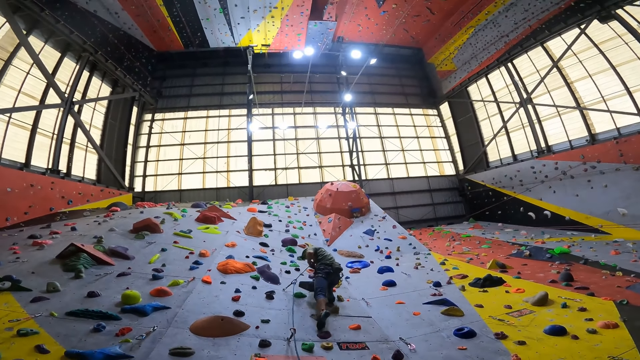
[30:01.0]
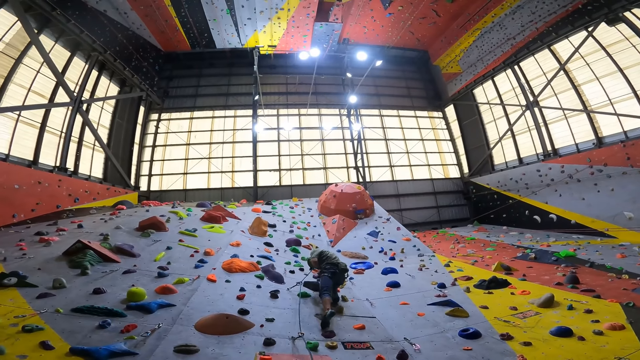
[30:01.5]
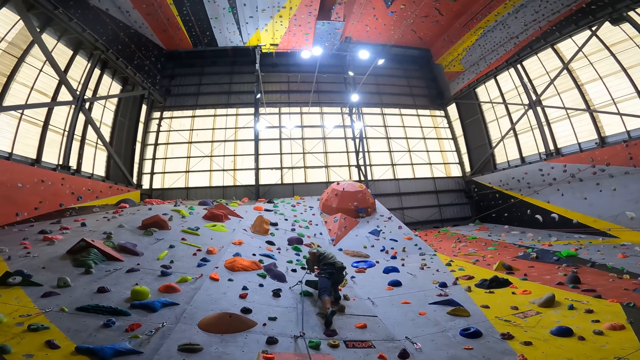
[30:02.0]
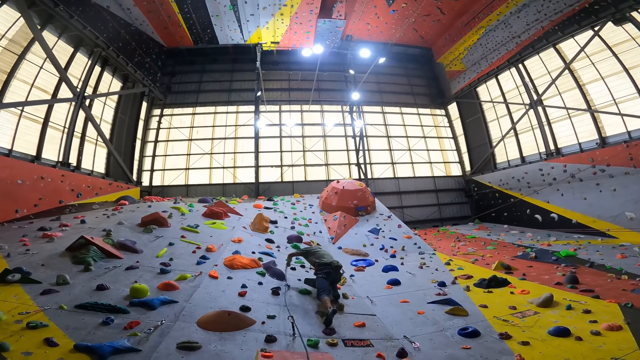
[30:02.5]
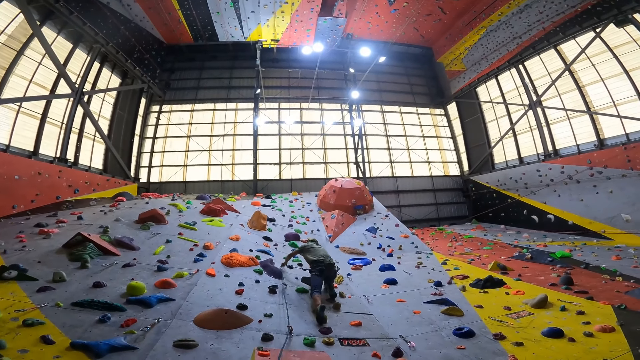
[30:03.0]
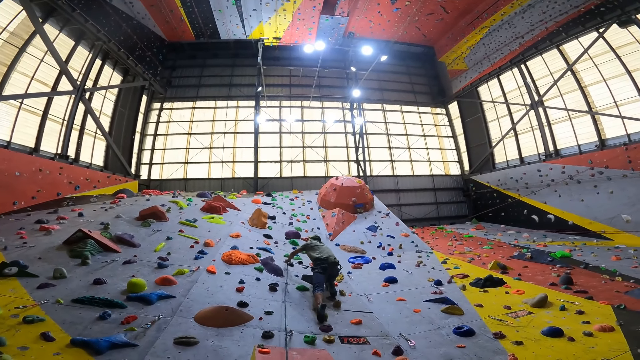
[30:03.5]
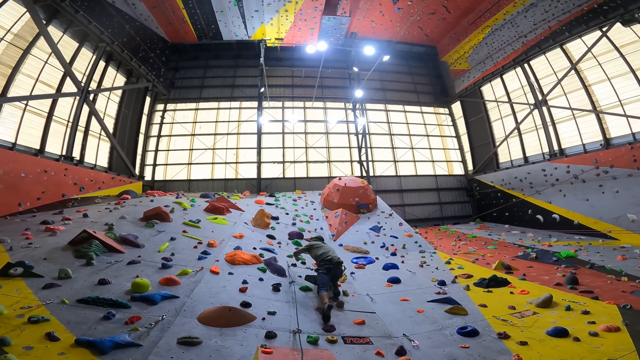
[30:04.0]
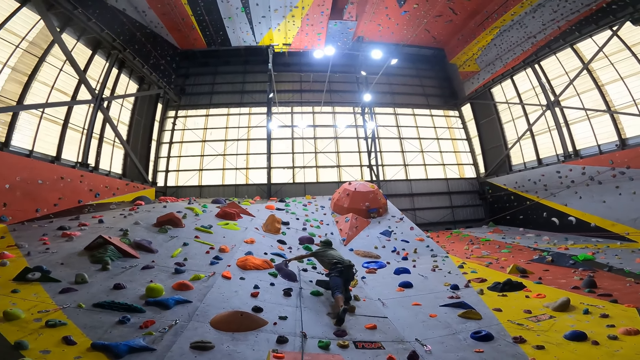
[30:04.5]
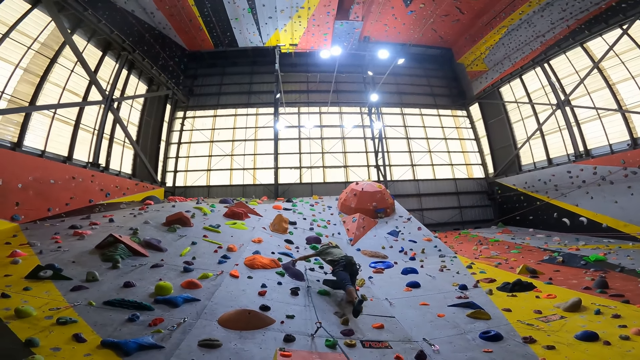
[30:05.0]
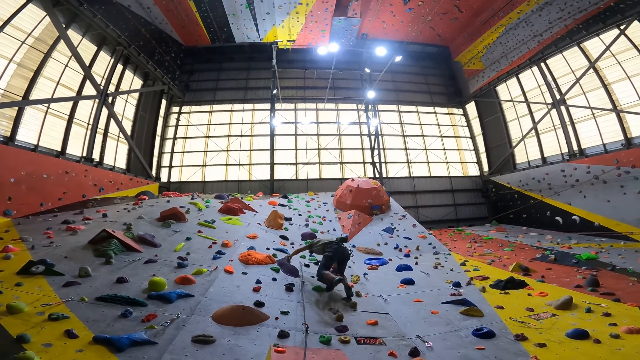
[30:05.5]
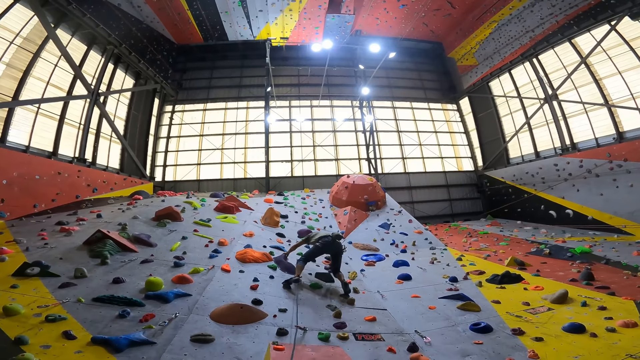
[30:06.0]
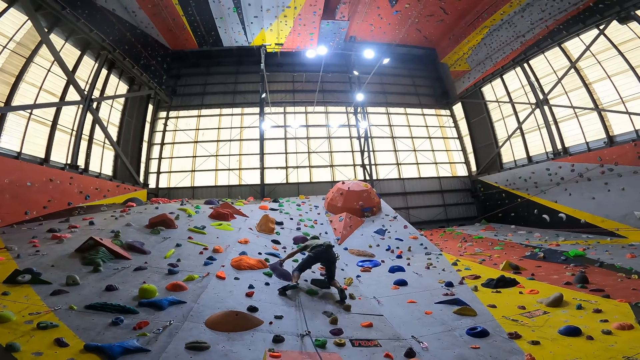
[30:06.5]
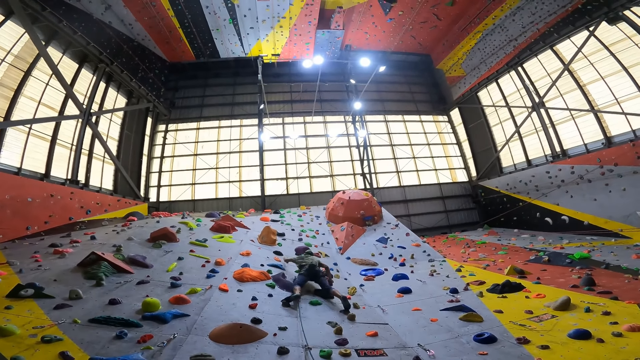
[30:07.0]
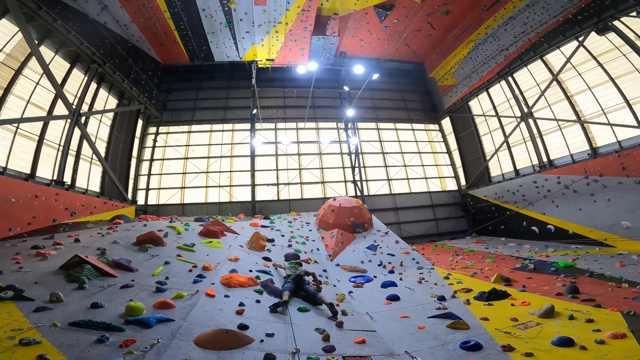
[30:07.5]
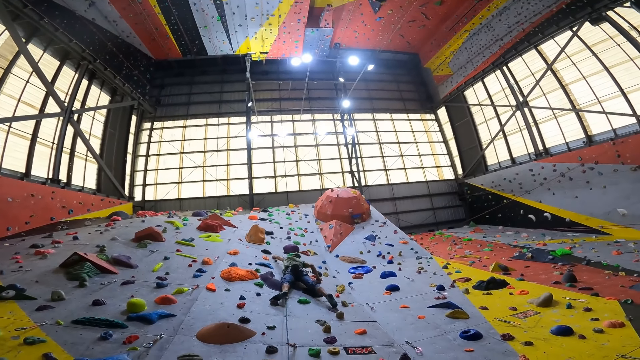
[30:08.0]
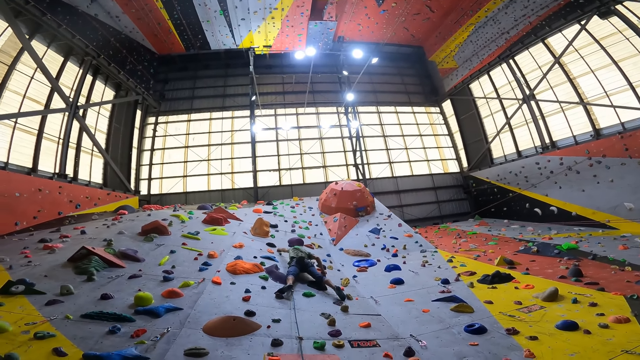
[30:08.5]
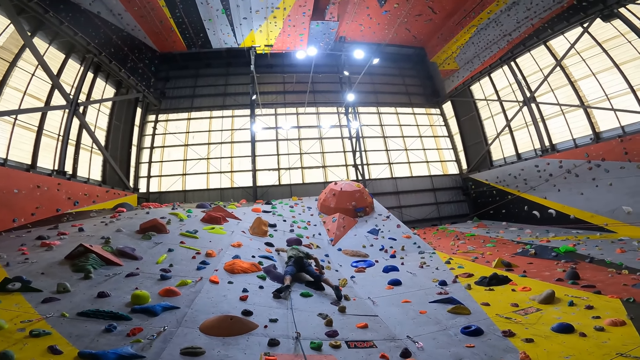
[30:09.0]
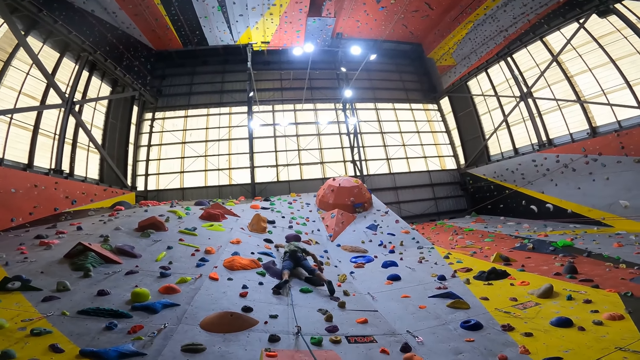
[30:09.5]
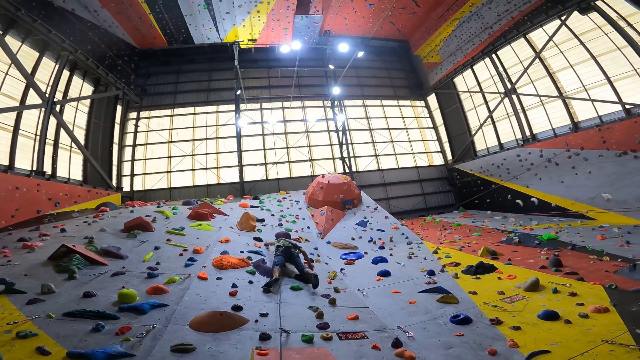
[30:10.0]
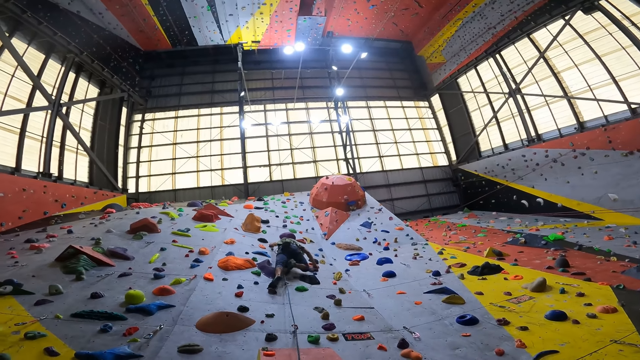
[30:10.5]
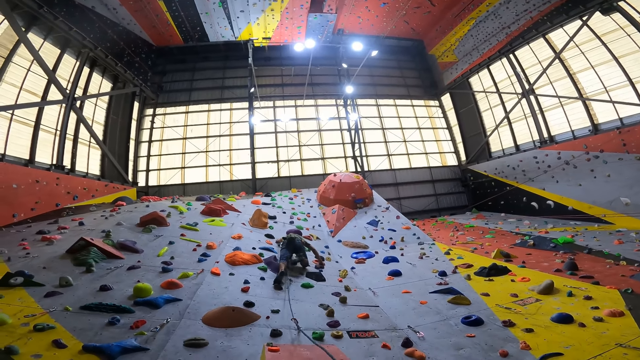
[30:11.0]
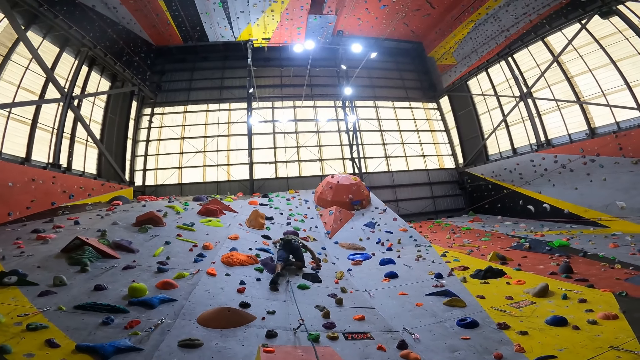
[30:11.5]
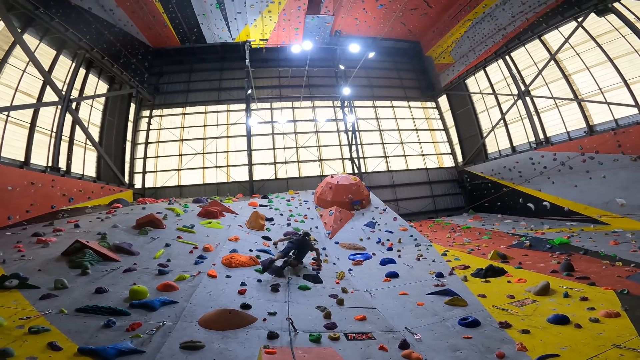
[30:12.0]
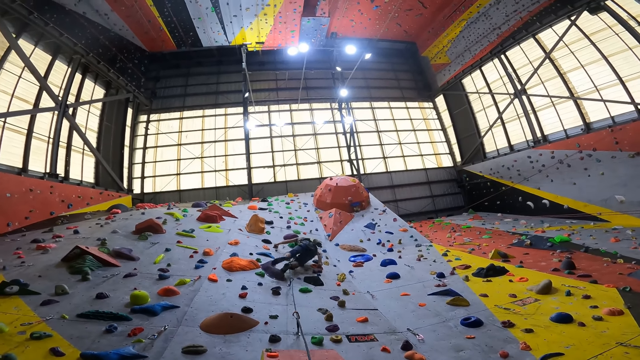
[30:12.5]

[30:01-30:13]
A person pulls the rope. The person climbs the wall.

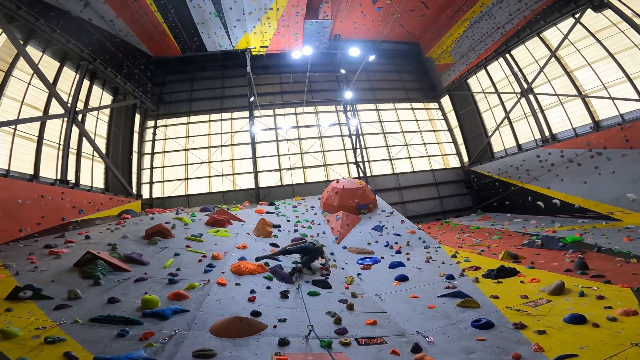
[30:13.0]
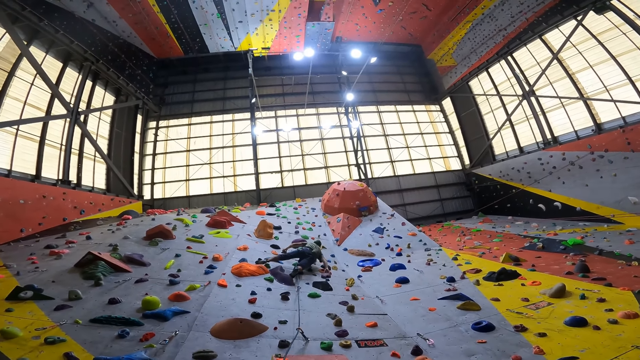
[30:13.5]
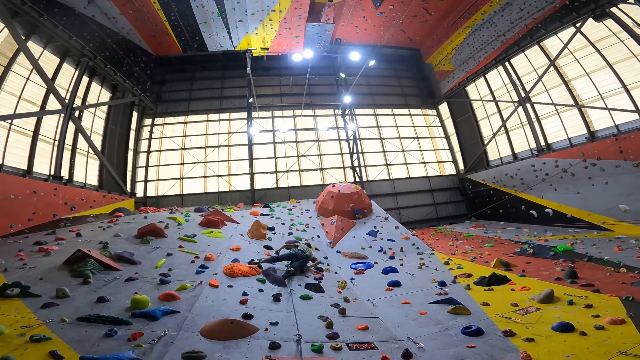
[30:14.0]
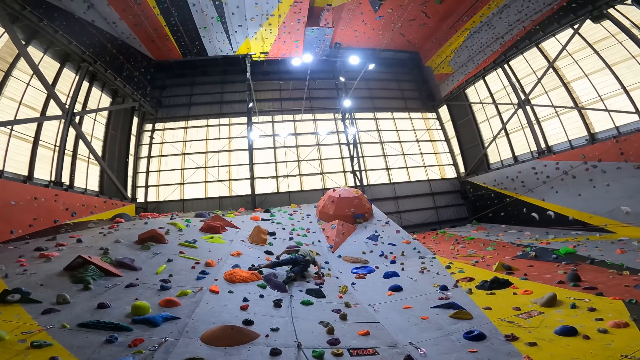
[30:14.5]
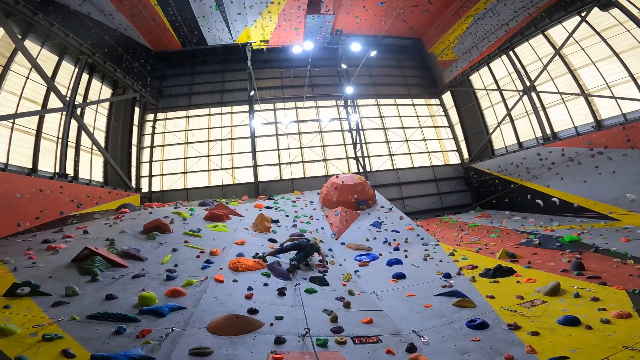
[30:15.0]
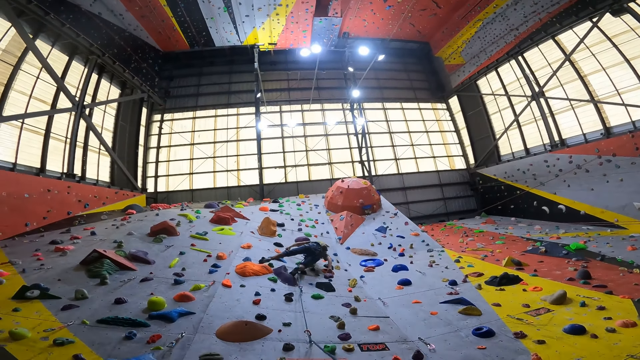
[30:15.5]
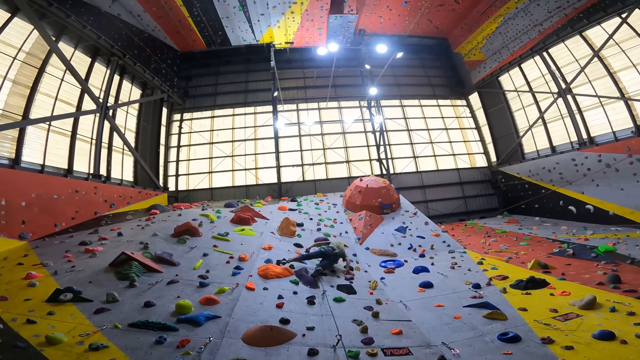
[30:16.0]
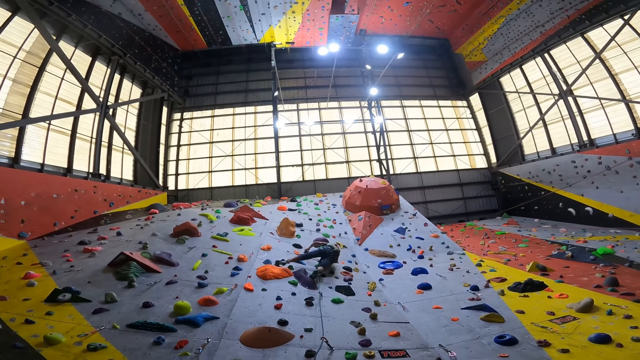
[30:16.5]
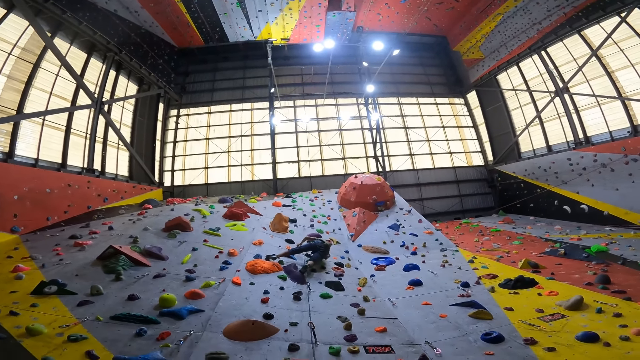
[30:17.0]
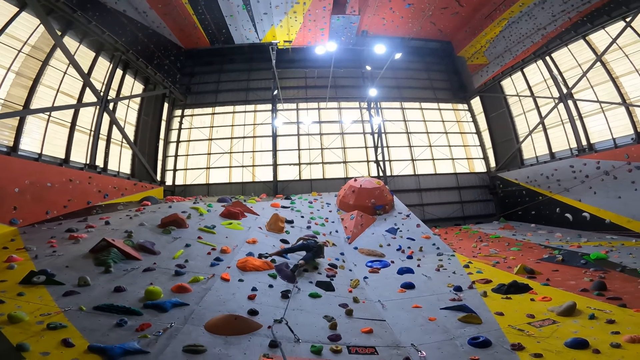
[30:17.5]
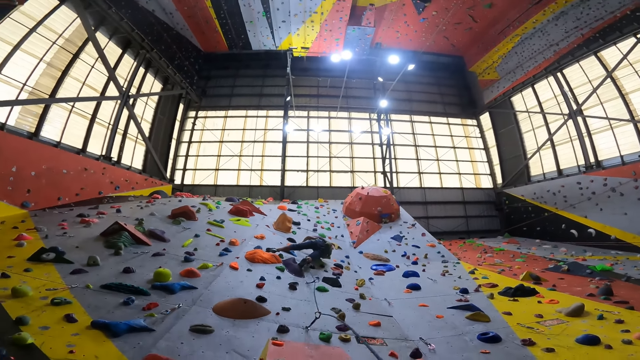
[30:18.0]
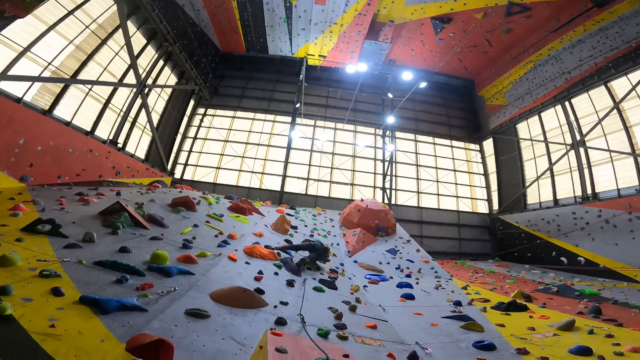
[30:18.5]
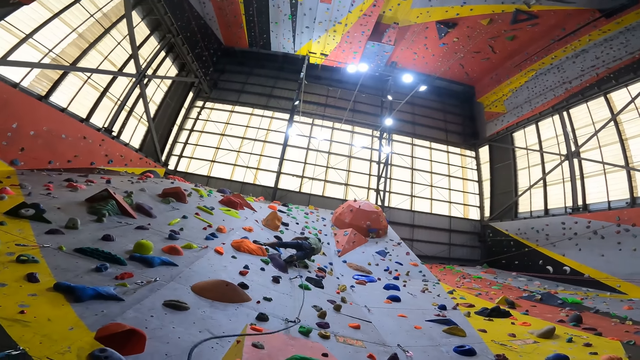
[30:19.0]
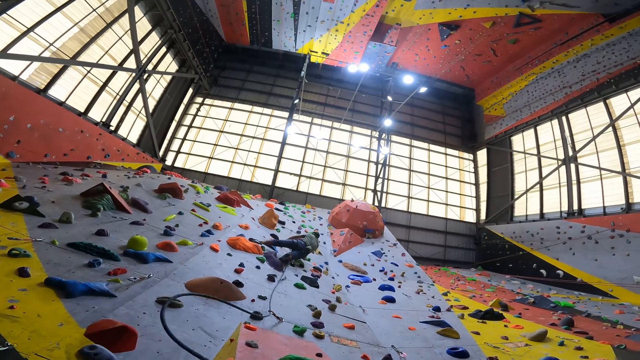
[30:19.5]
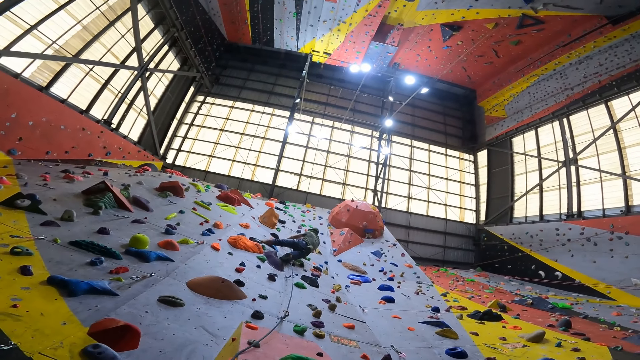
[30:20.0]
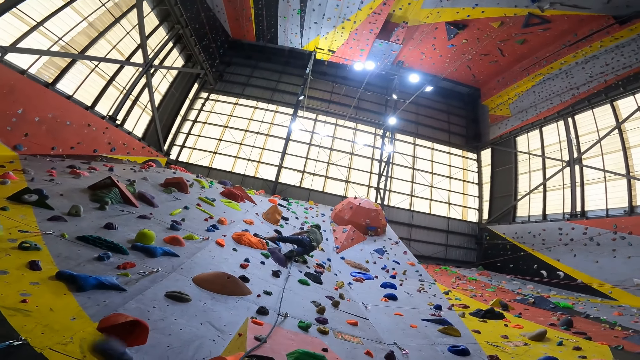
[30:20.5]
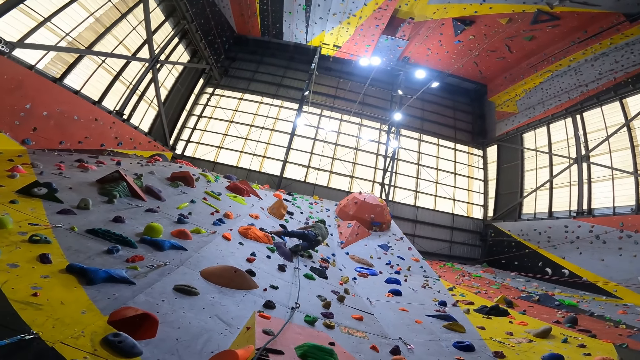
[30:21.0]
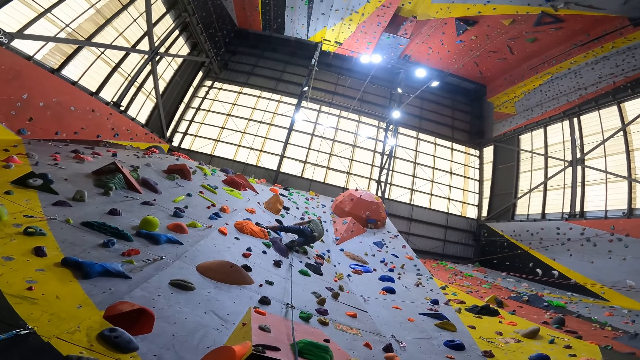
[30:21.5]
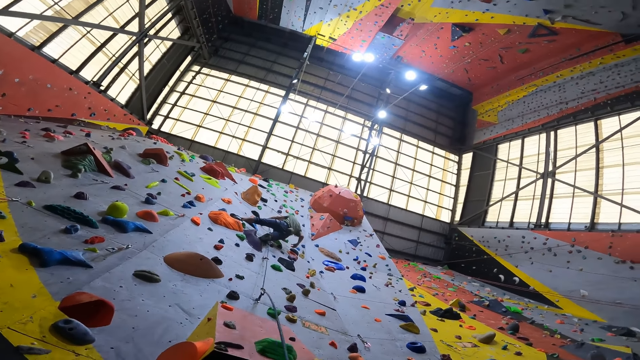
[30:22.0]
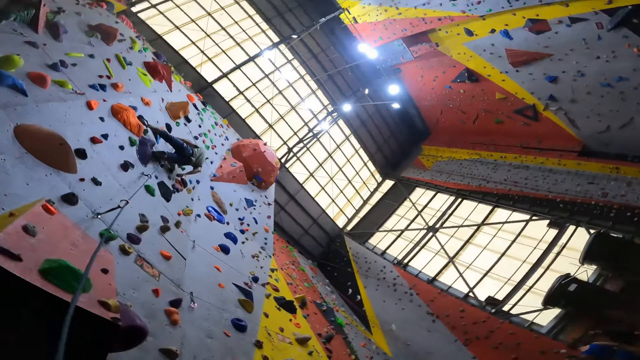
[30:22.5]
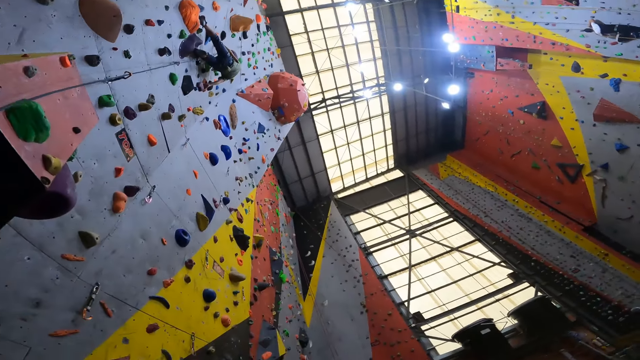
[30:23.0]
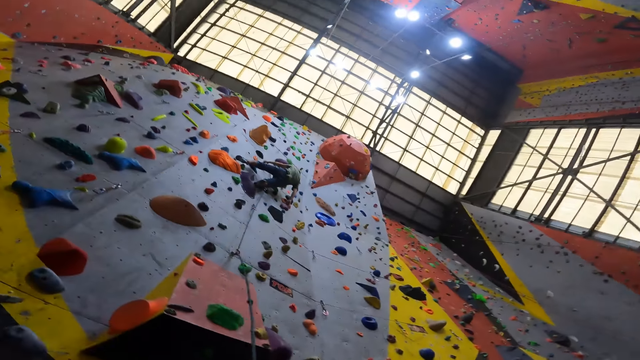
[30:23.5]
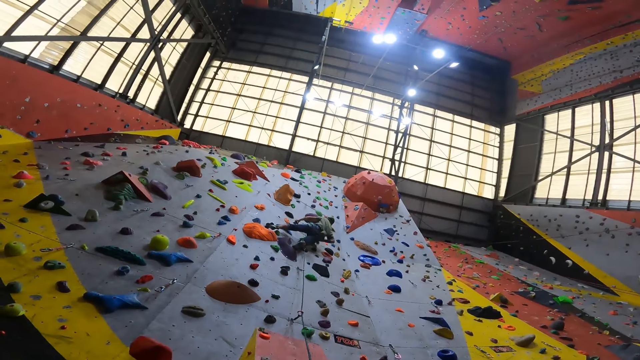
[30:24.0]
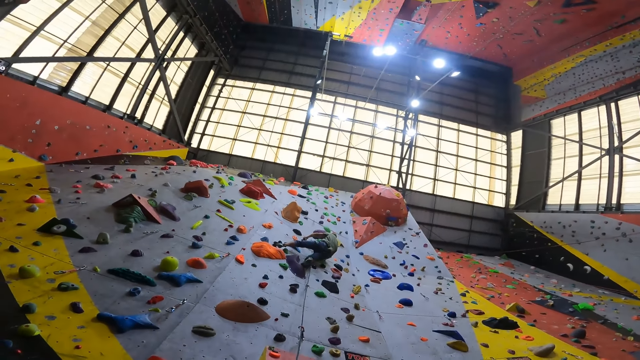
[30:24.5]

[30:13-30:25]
A person pulls the rope.
